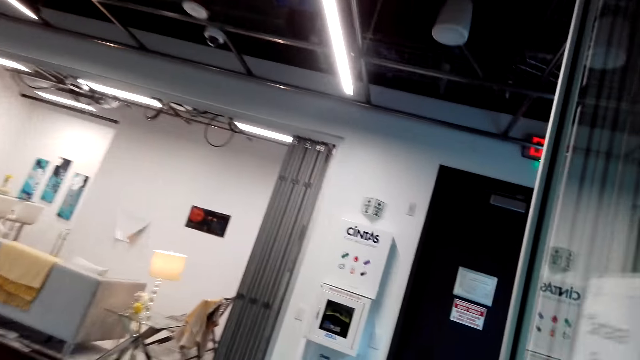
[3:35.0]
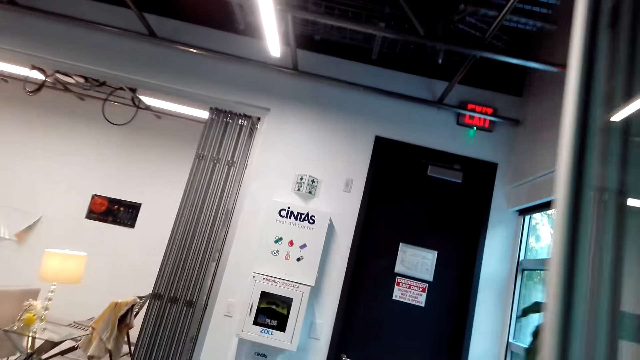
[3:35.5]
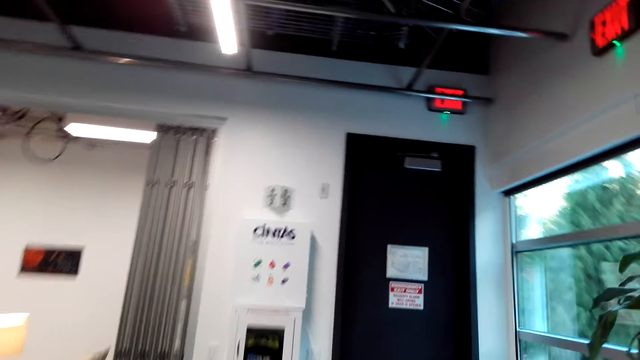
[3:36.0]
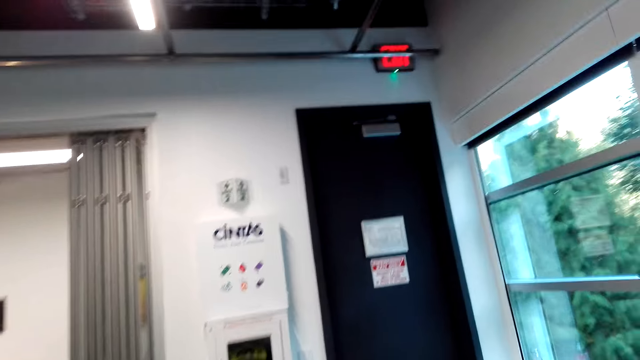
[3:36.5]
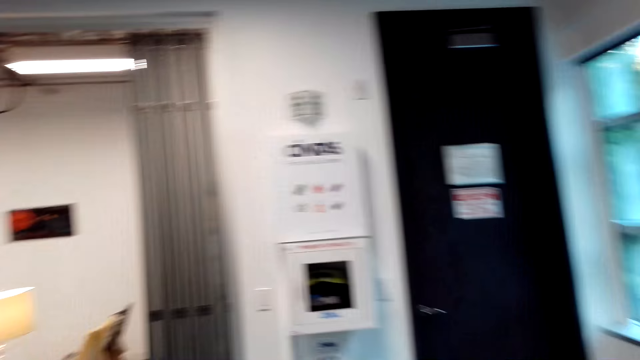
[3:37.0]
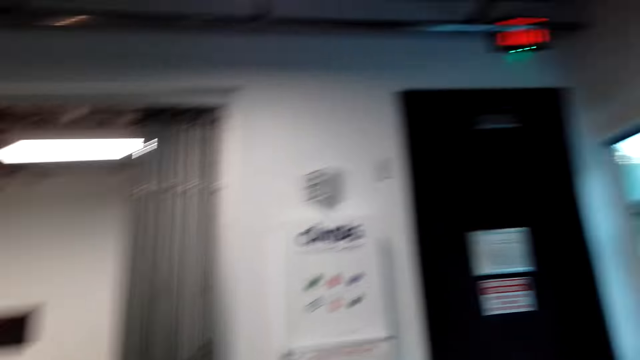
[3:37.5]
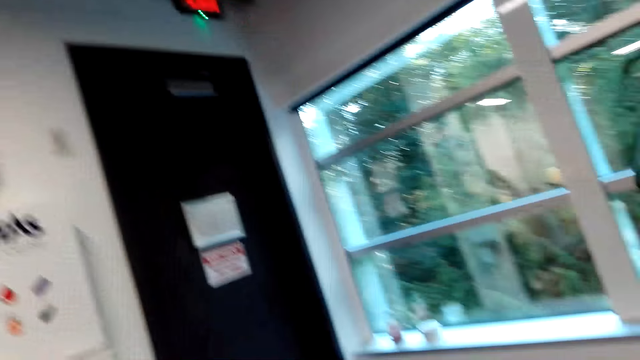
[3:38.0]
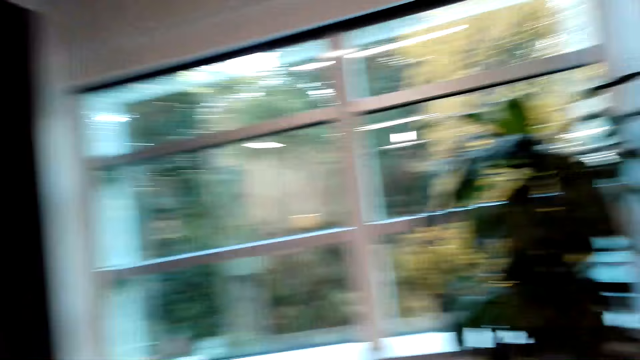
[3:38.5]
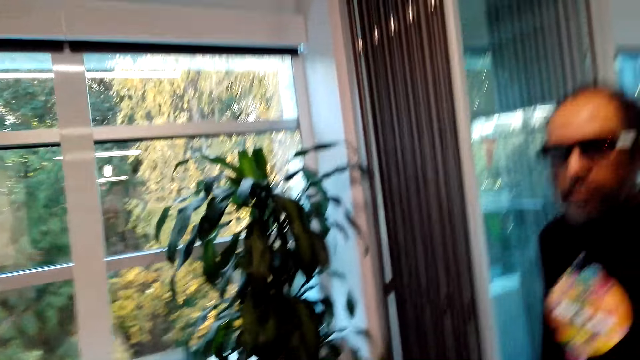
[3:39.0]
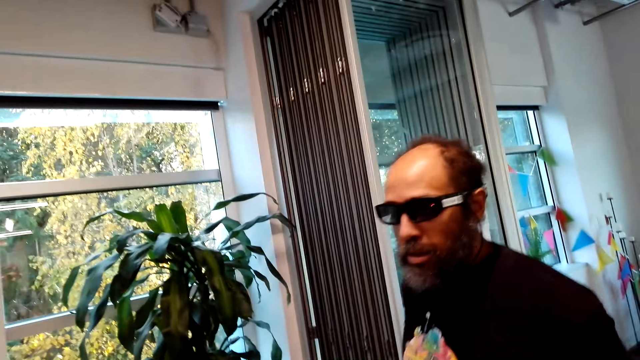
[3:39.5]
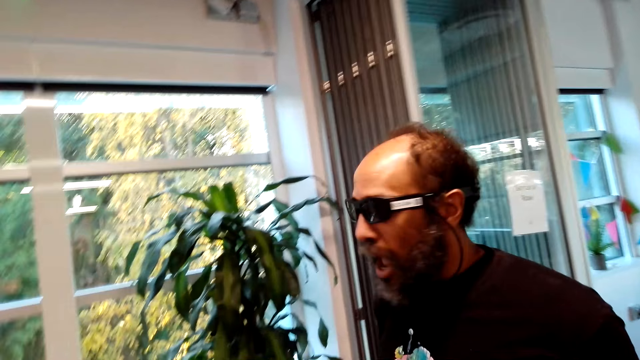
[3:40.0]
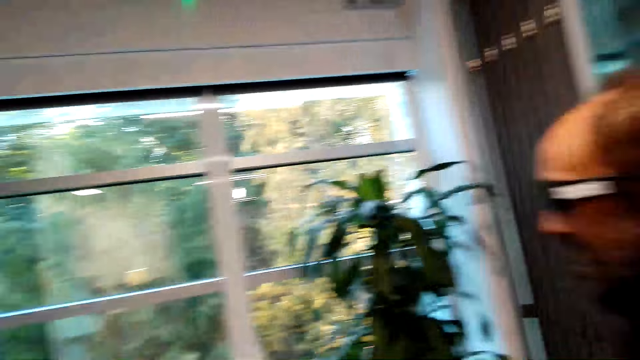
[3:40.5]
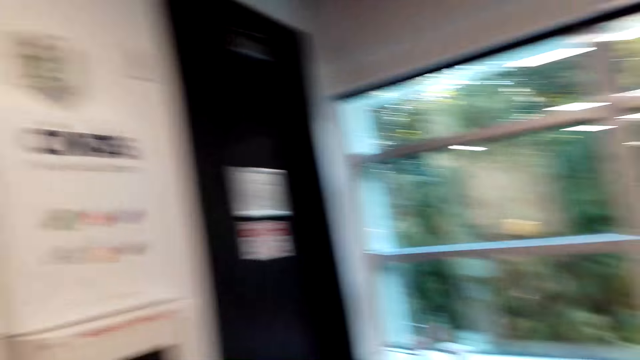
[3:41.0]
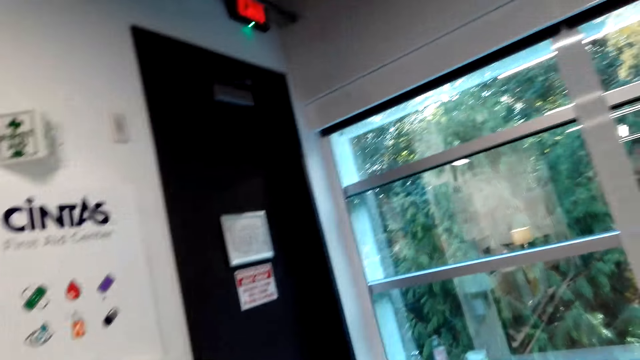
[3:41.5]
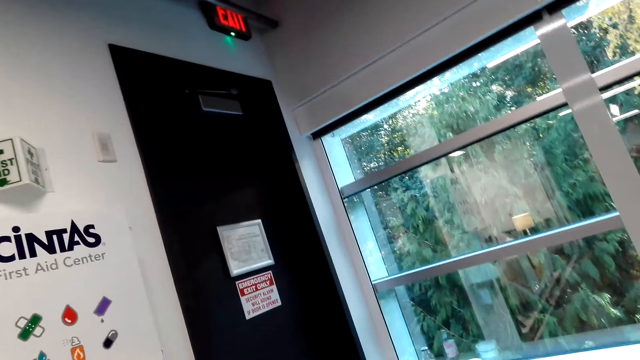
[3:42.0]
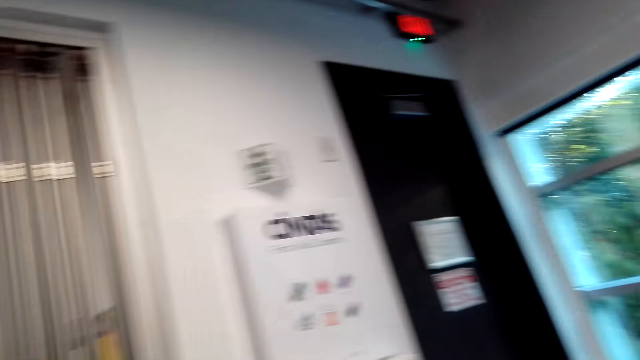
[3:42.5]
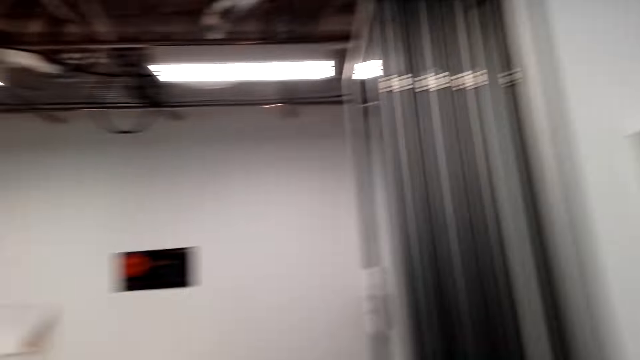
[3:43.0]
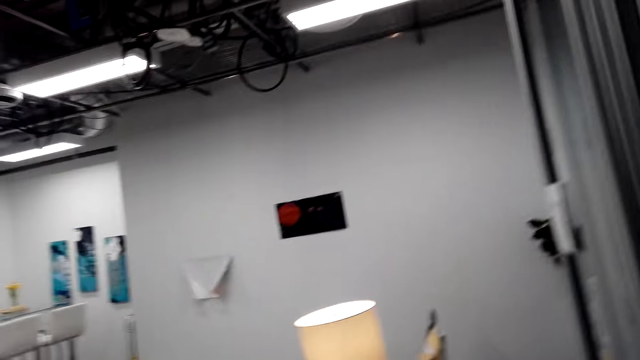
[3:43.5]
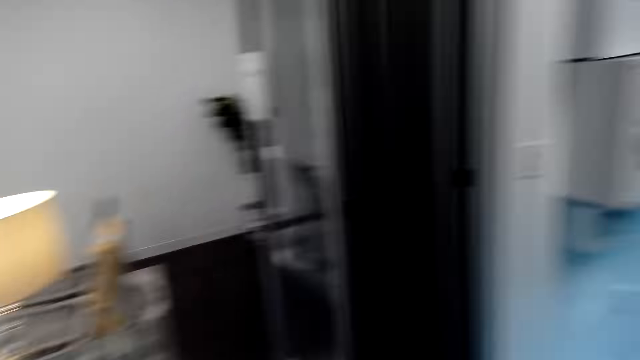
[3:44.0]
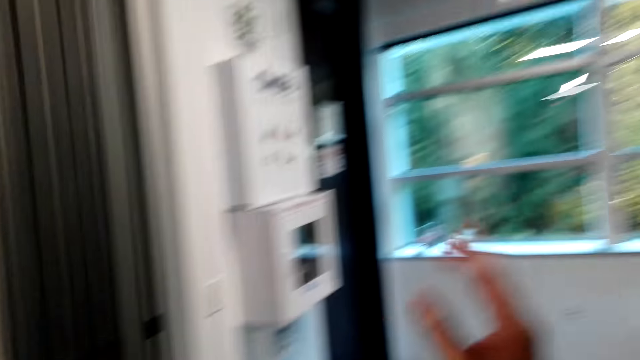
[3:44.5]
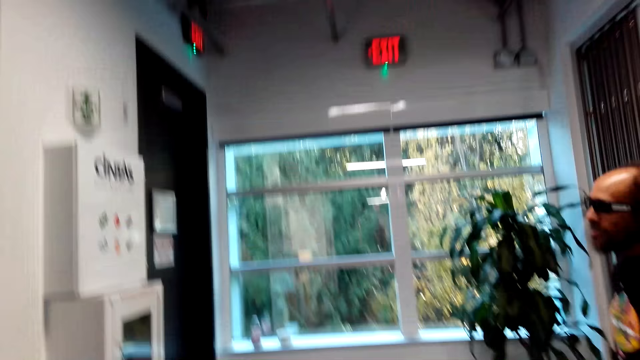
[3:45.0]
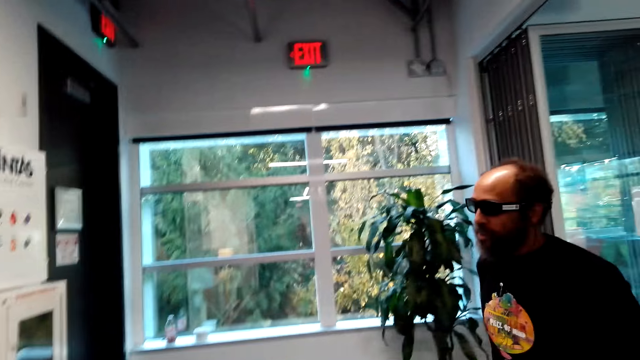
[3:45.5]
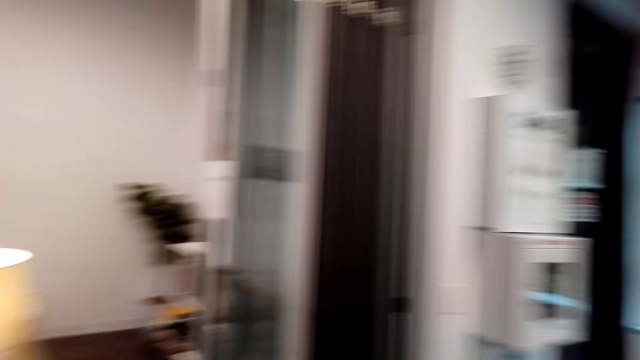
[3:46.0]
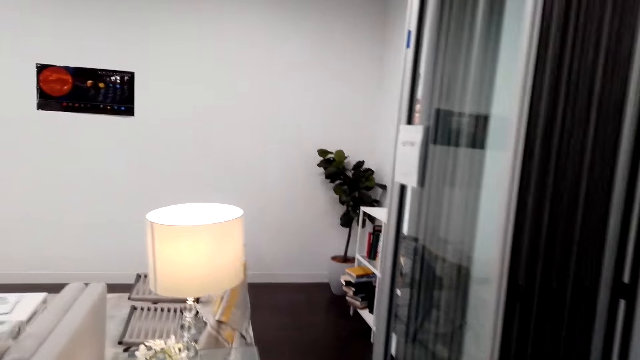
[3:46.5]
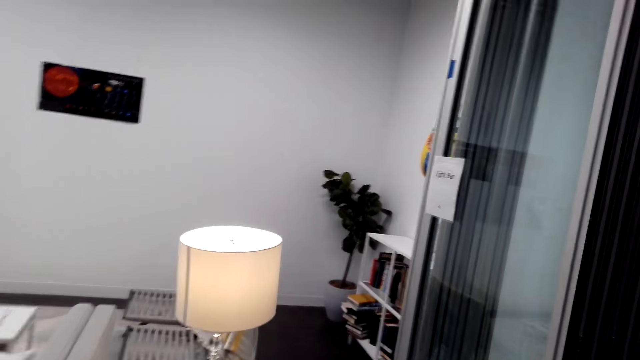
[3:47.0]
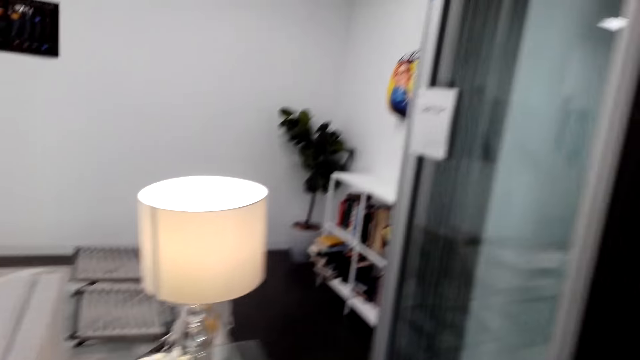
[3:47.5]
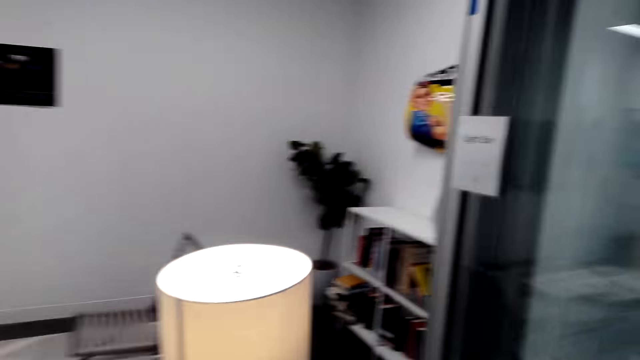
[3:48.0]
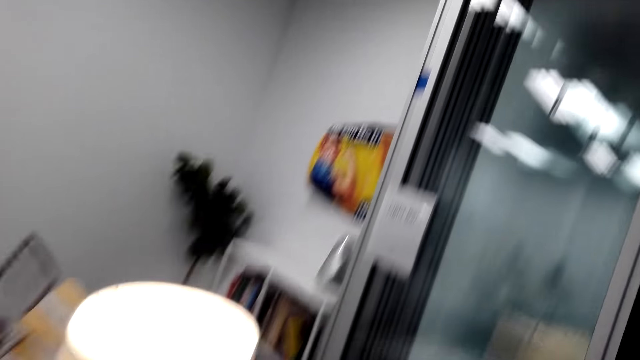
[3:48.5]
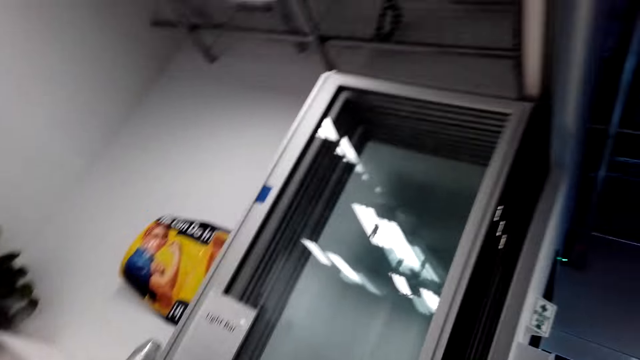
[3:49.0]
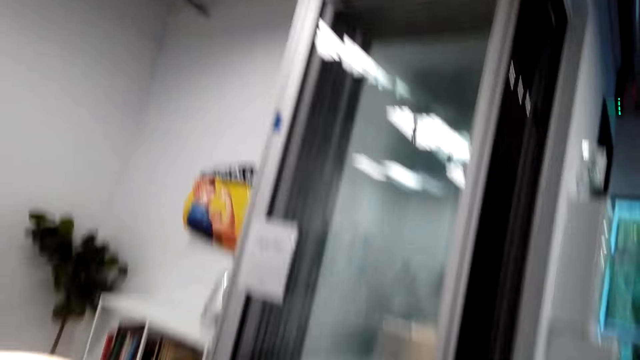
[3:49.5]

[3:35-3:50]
The camera wearer walks around the room. They talk to a man. The man moves around the room. The camera wearer looks around and moves around the room. They move their hand. They look around. They move around the room.

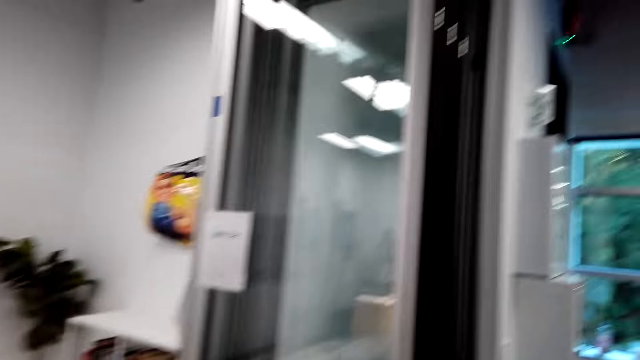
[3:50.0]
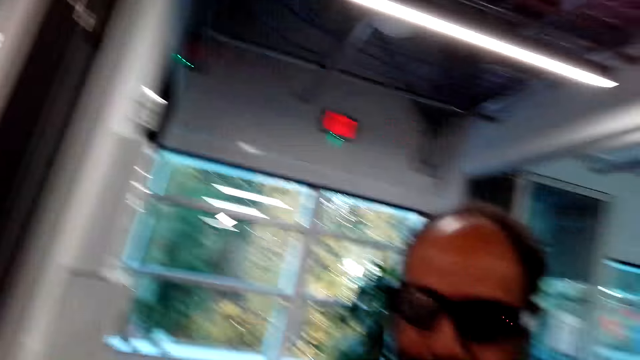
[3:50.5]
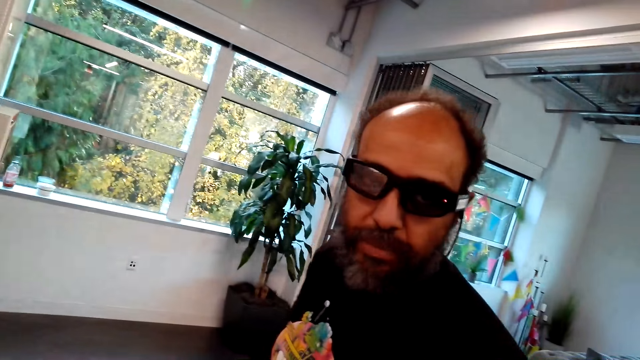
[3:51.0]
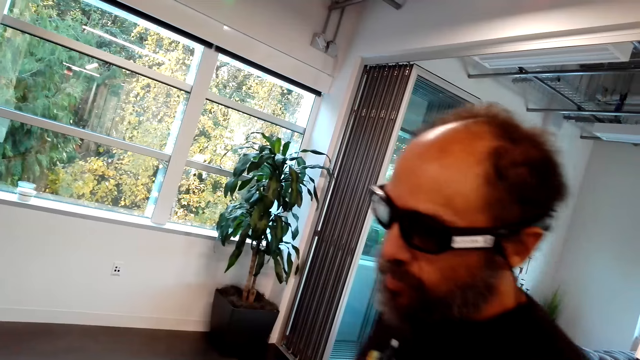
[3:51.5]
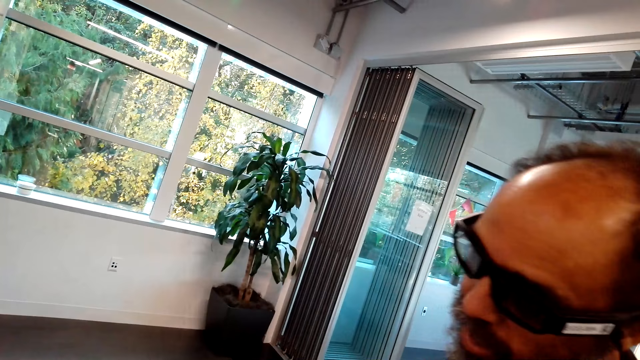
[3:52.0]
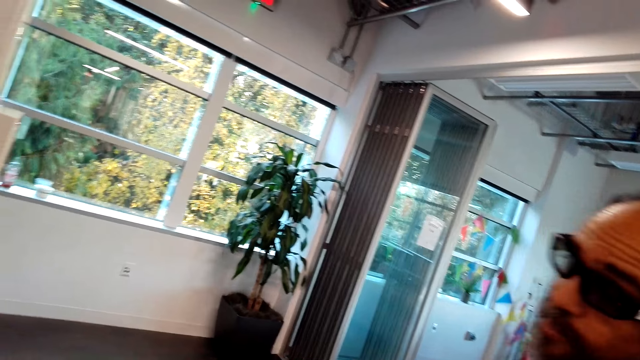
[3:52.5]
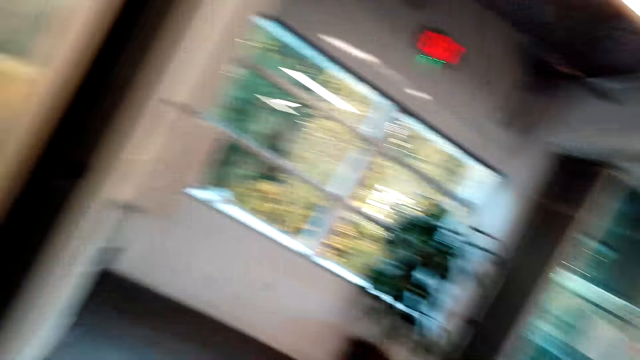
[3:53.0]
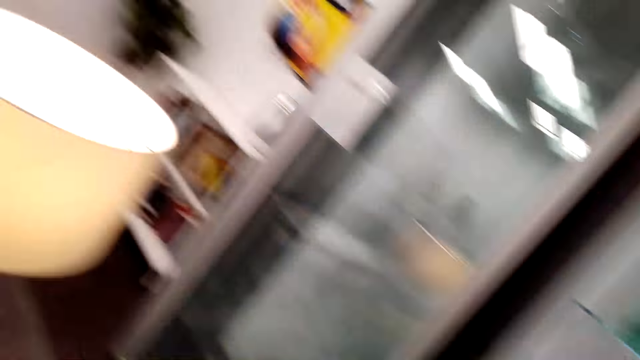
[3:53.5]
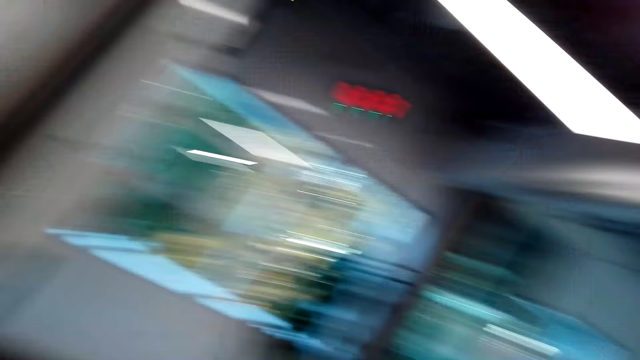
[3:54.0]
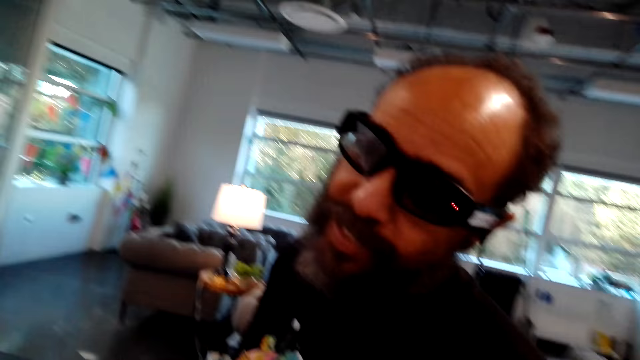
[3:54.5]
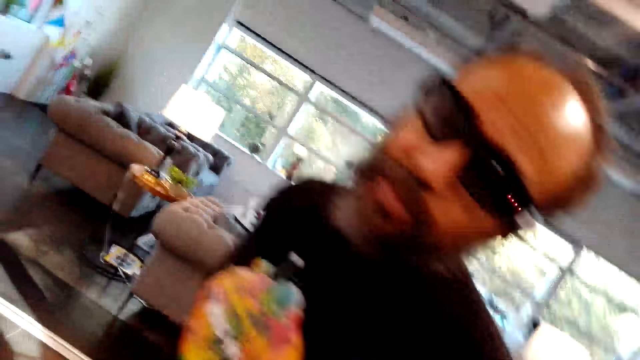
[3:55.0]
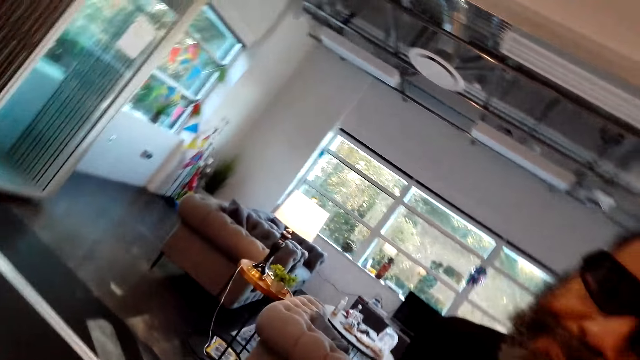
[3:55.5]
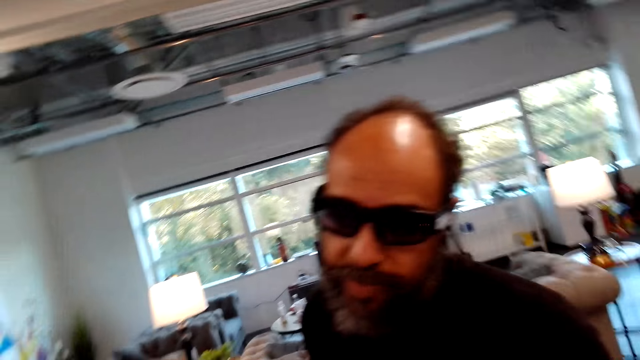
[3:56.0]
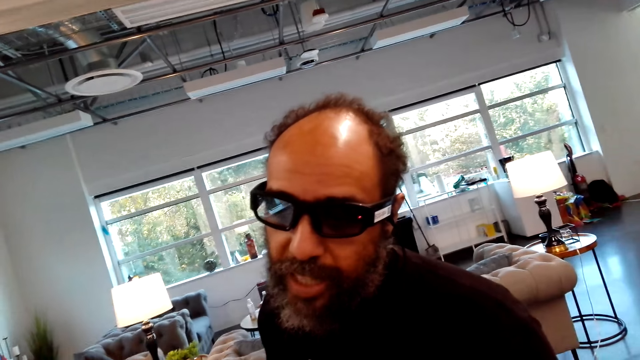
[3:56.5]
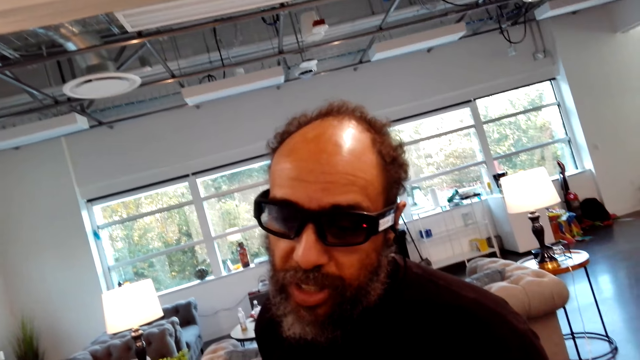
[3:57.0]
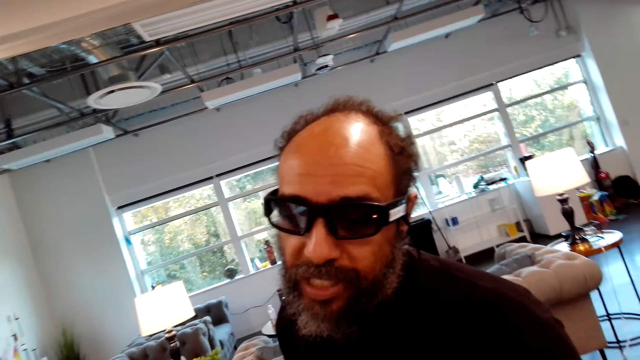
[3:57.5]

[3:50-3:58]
The camera wearer talks to a man. The man talks to the camera wearer. The camera wearer looks around and walks around the room. The man talks to the camera wearer.
